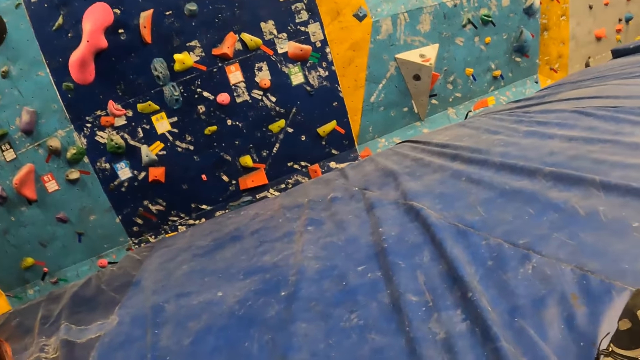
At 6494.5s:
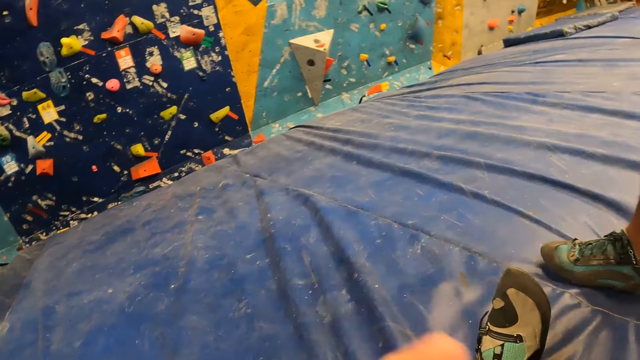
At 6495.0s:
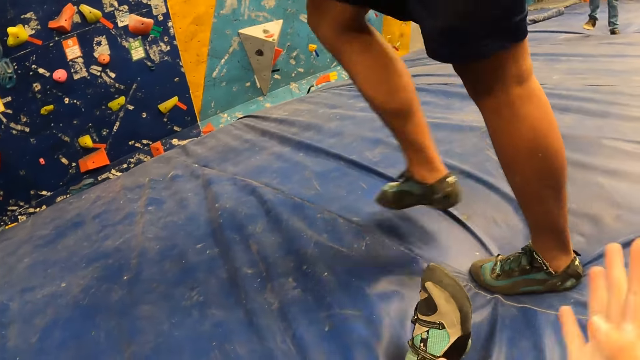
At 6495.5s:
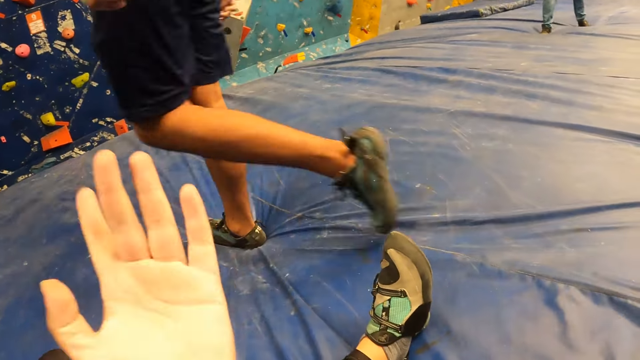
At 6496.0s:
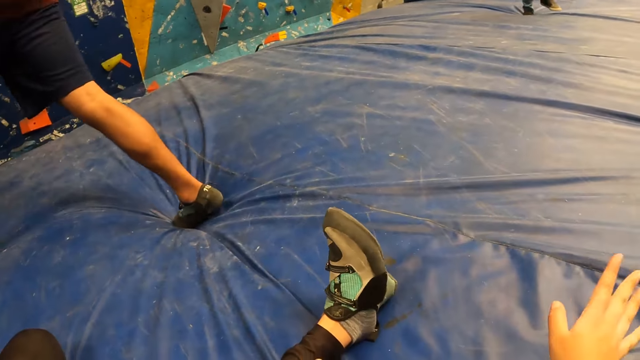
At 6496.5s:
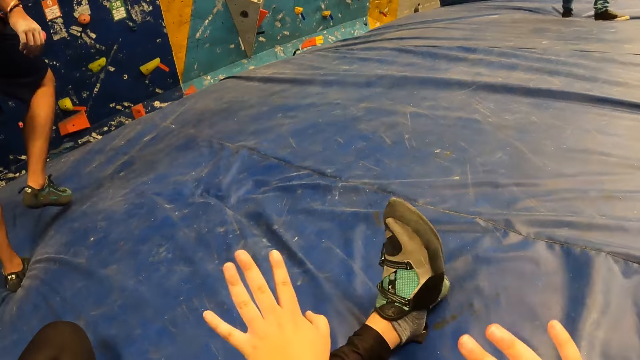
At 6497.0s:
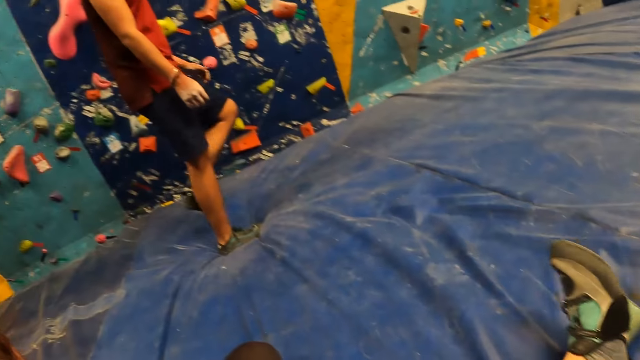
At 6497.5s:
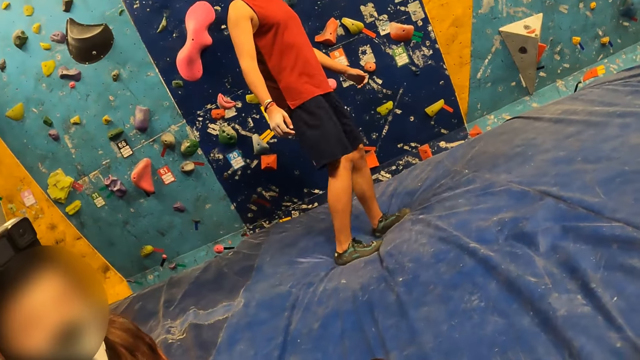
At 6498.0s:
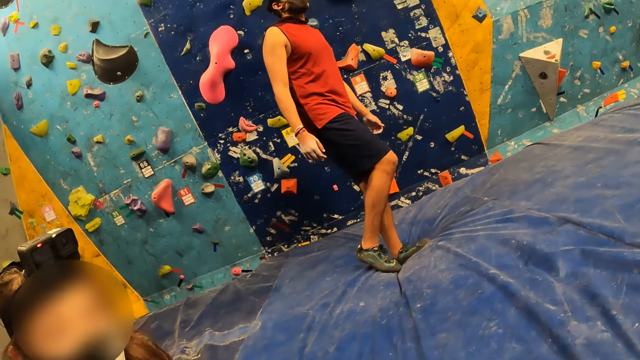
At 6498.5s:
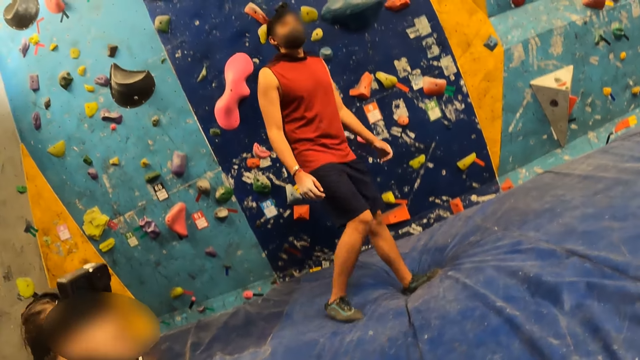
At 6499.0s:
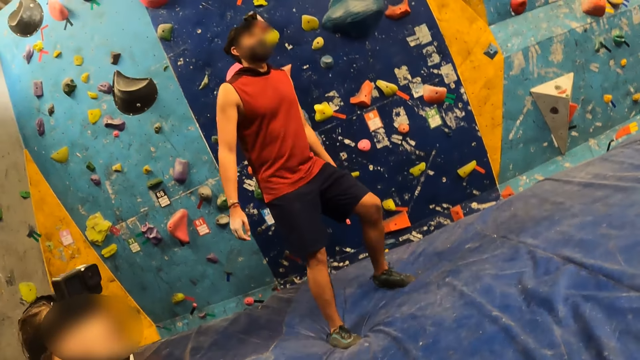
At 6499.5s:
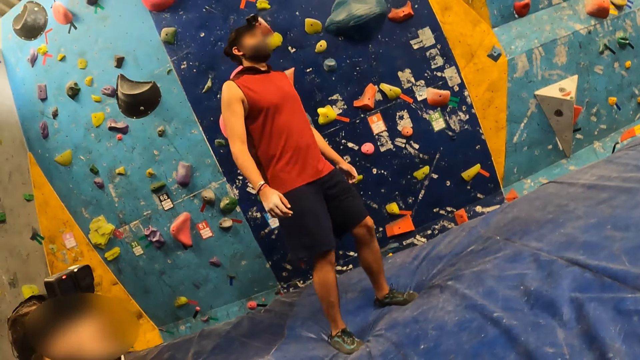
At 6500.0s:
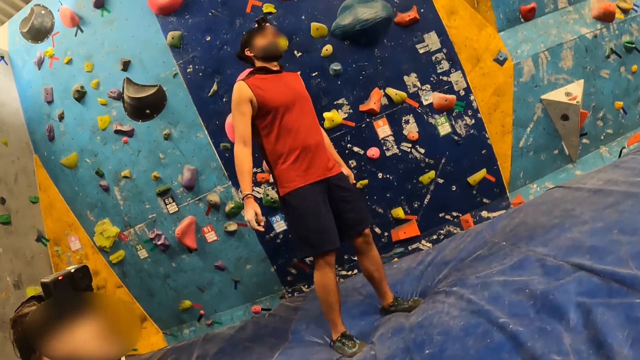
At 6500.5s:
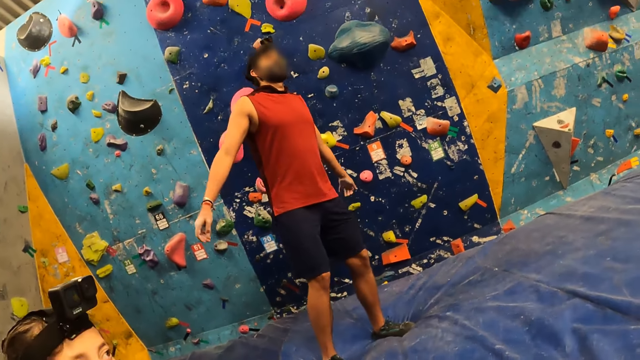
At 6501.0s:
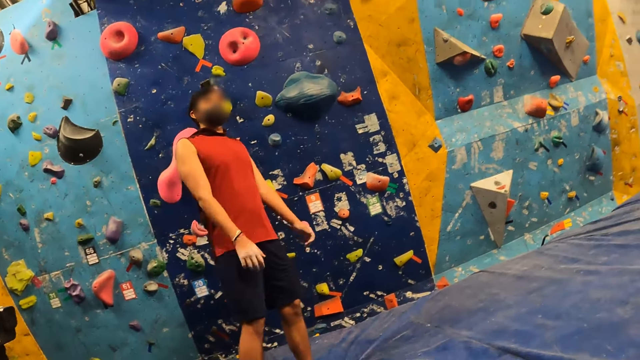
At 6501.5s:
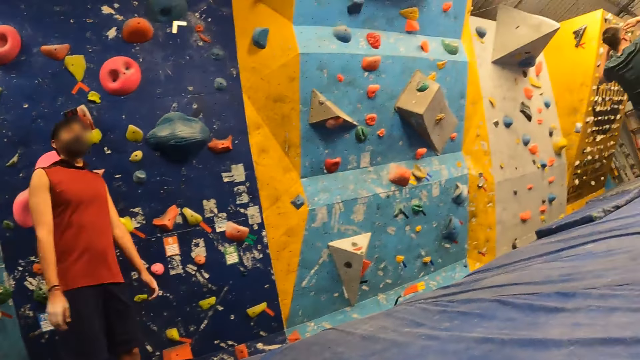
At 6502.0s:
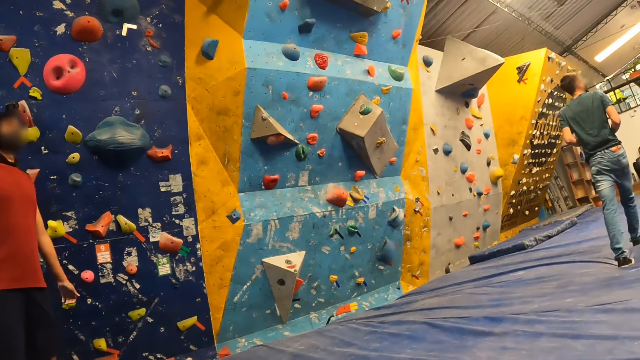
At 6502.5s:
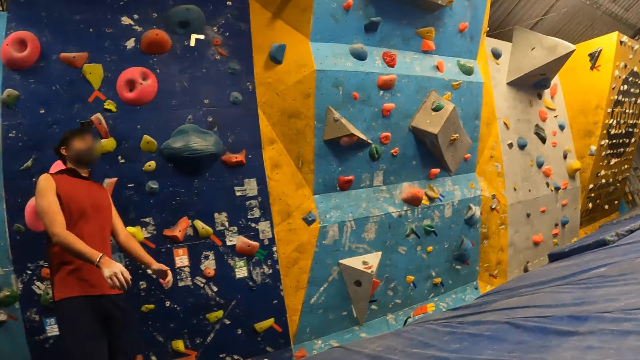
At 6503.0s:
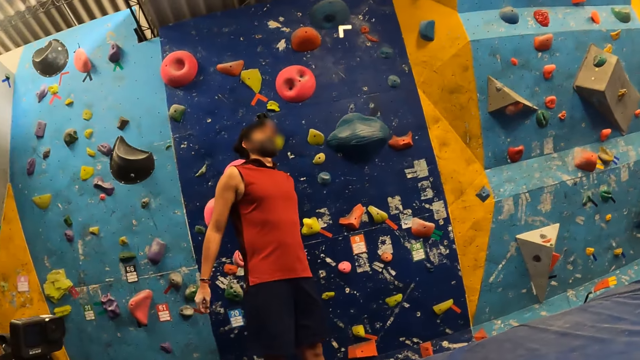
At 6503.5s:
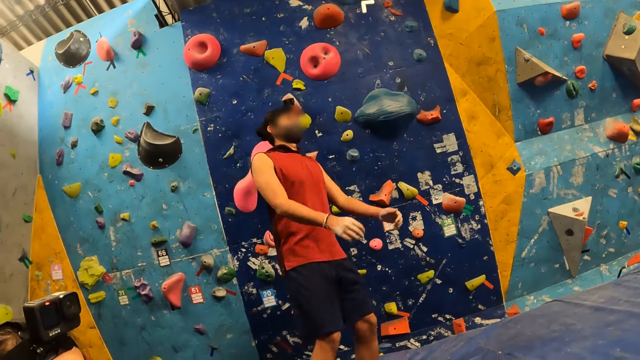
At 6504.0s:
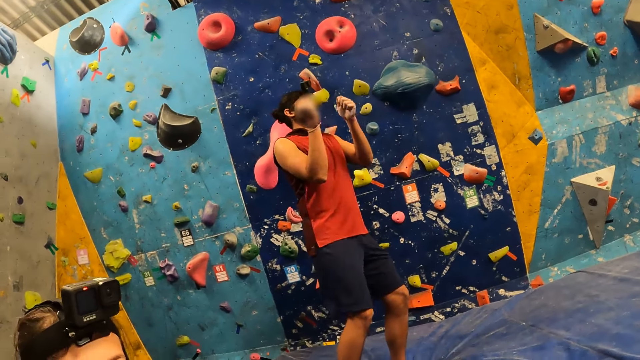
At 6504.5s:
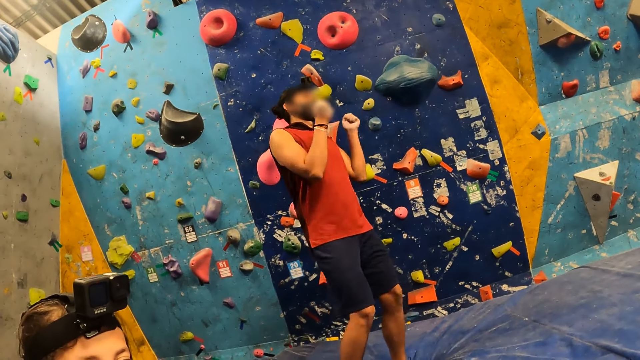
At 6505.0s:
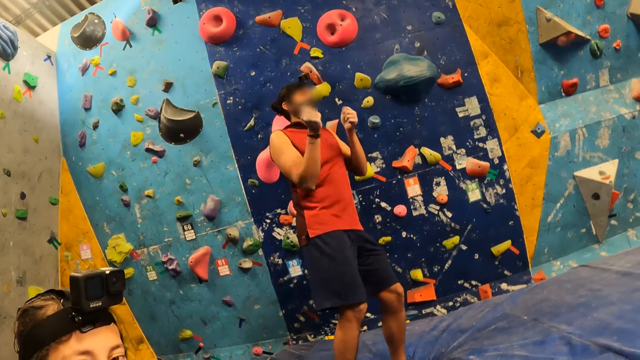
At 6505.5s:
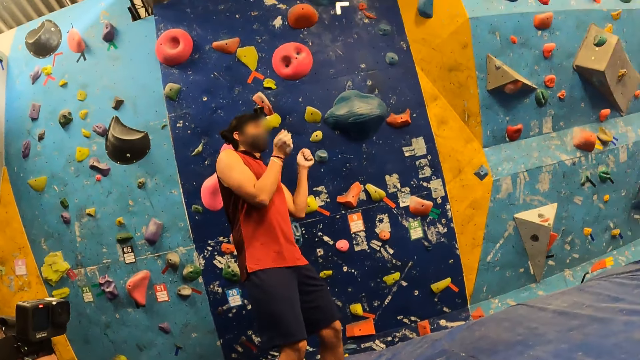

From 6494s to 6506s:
The camera wearer raises up their left hand. They pass their hands over the floor.

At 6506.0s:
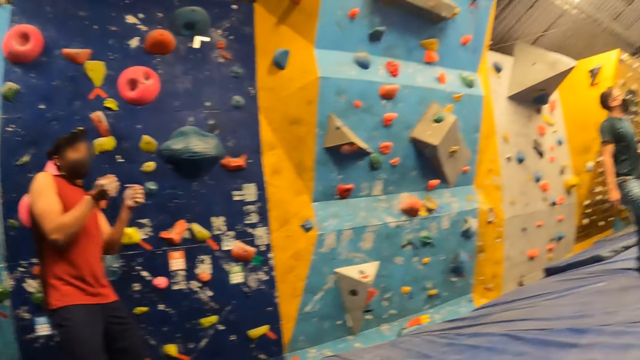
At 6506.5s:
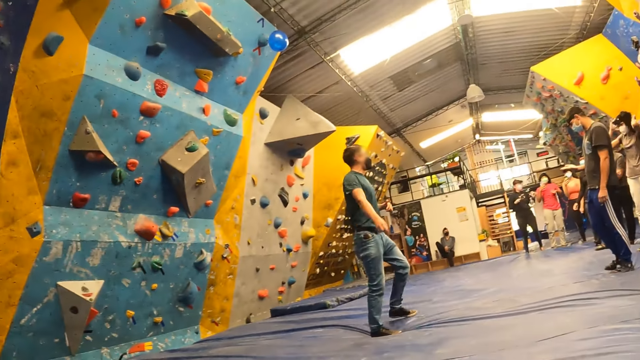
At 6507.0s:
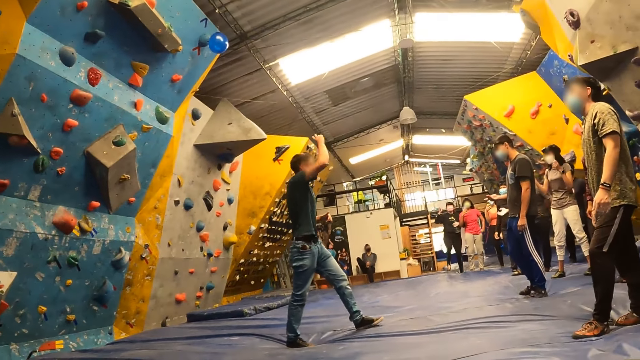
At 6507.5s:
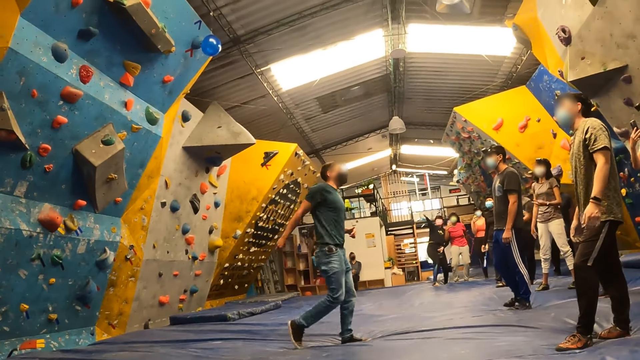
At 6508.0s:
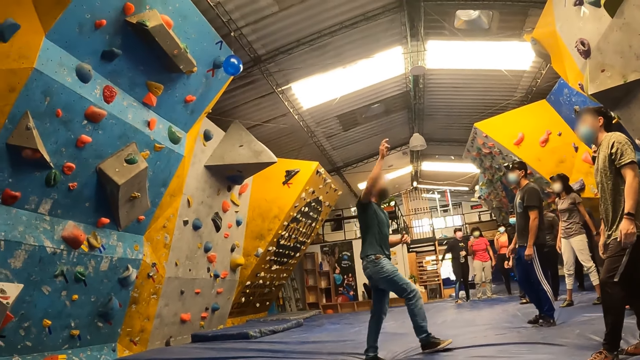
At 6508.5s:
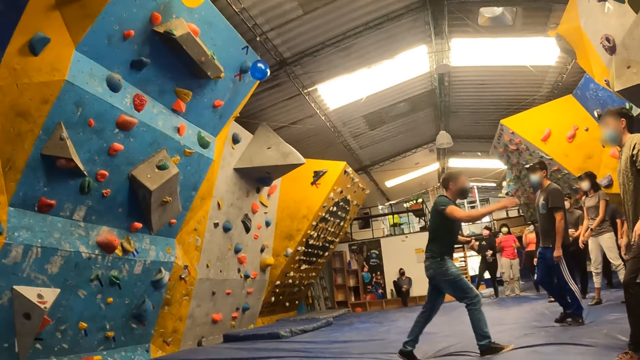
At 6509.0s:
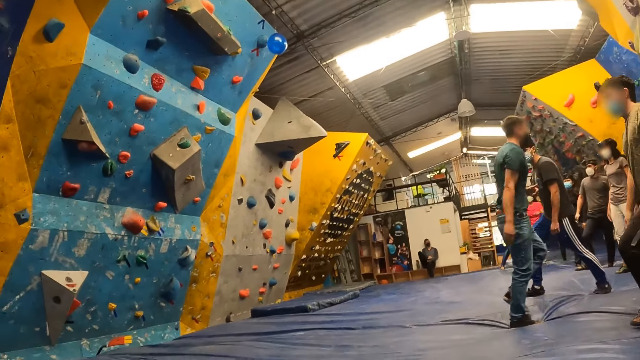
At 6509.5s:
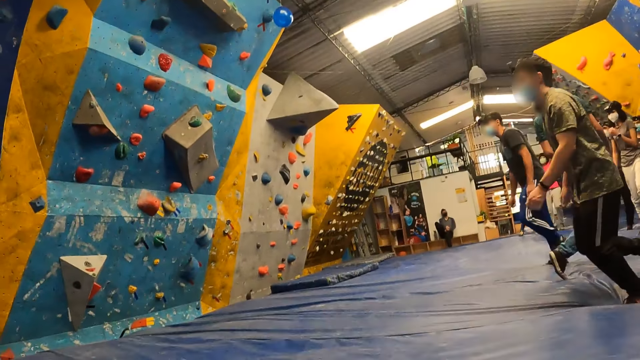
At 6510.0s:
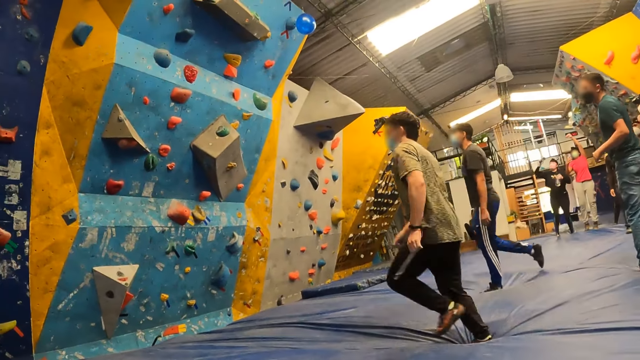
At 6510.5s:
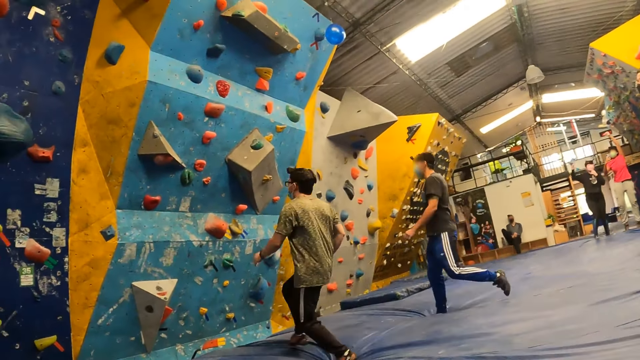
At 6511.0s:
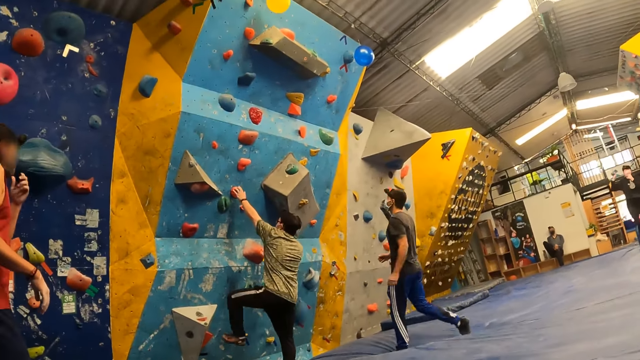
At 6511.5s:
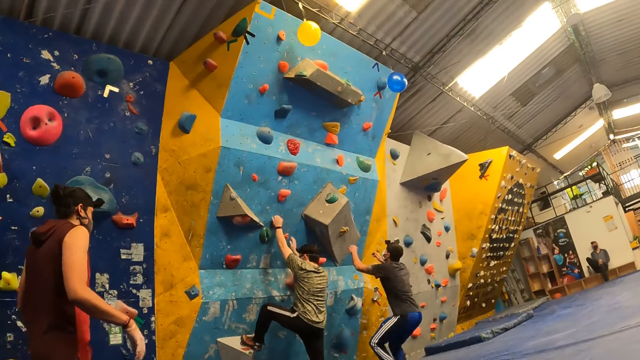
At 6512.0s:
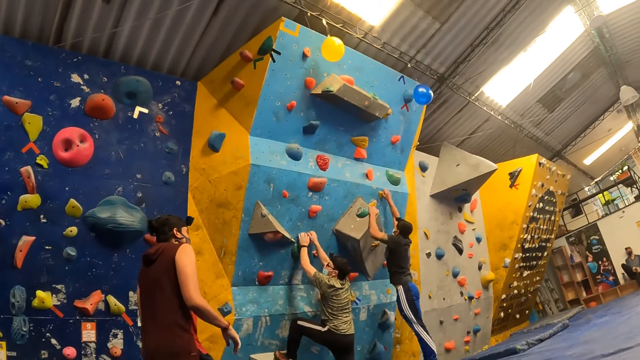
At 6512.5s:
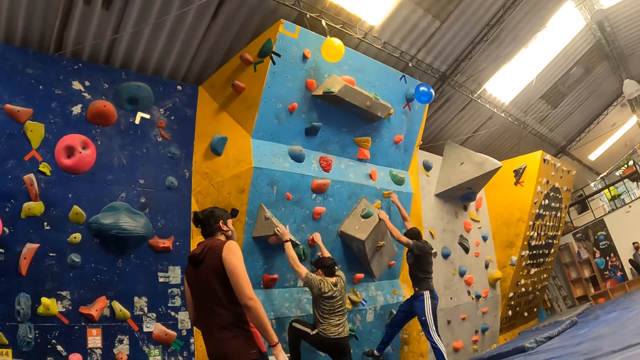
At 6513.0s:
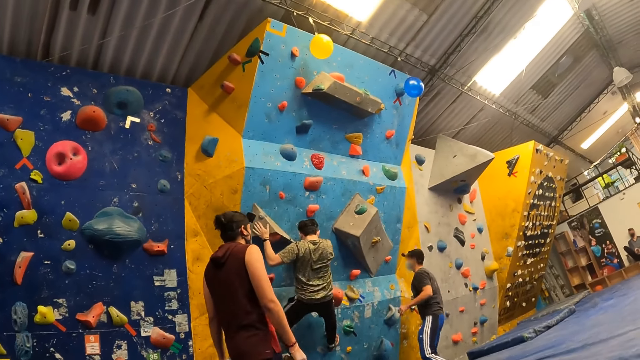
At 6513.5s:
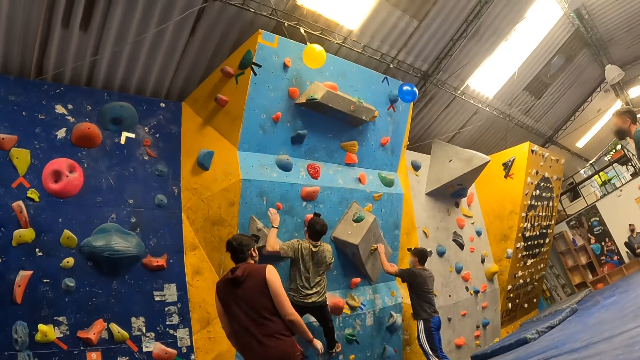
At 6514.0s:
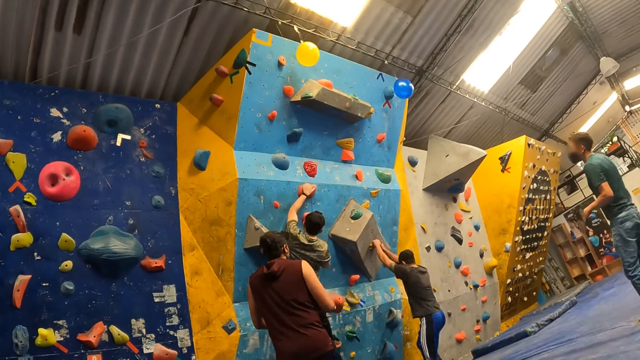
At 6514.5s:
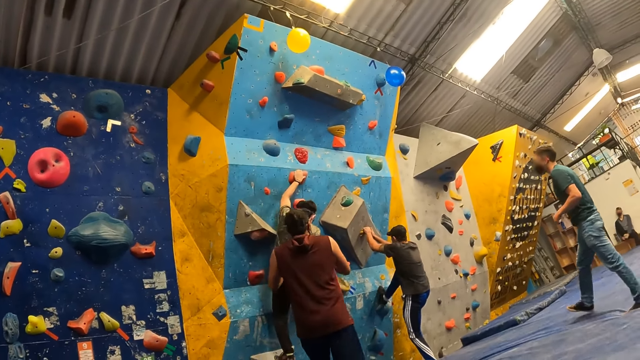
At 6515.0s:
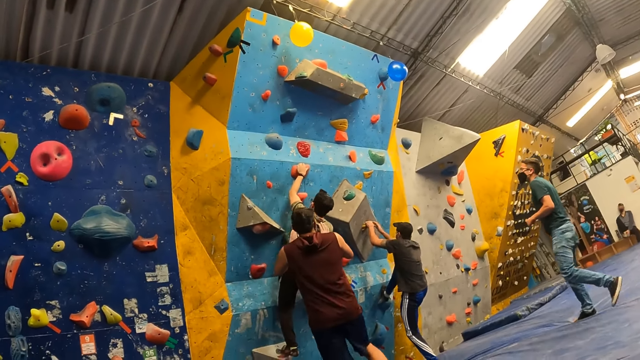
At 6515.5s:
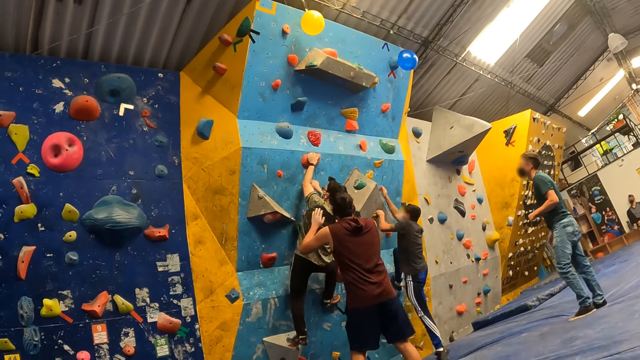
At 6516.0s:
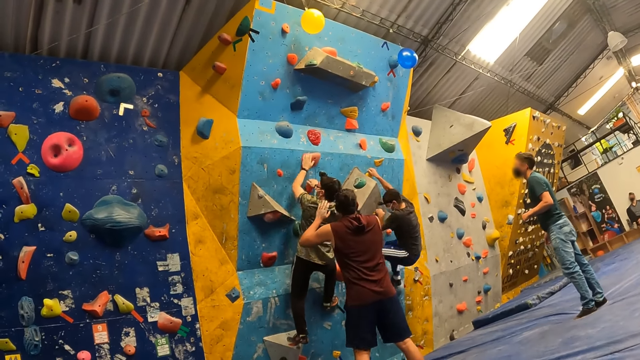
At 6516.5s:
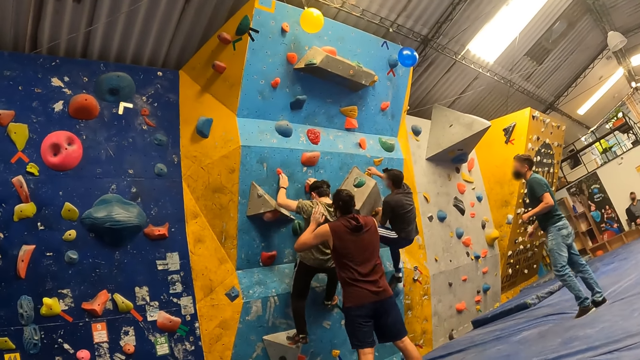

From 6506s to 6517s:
A man climbs a bouldering wall. Another man climbs the bouldering wall. The other man falls from the bouldering wall. The other man climbs the bouldering wall. An instructor instructs the first man up the bouldering wall.
